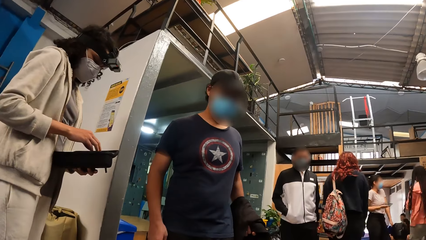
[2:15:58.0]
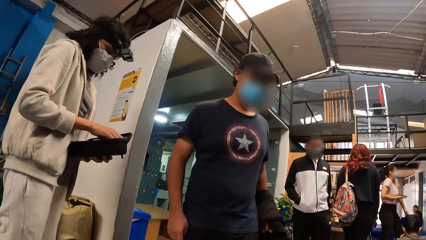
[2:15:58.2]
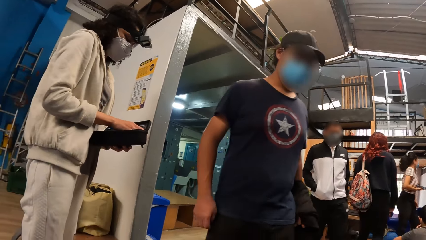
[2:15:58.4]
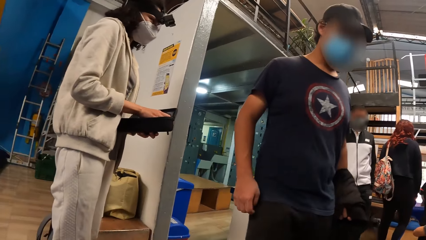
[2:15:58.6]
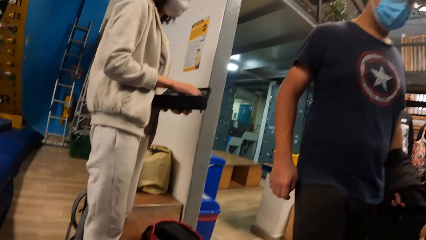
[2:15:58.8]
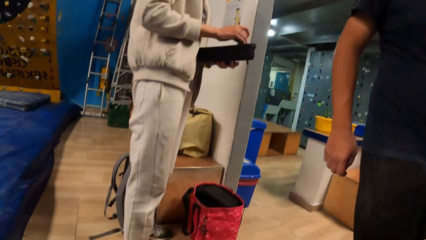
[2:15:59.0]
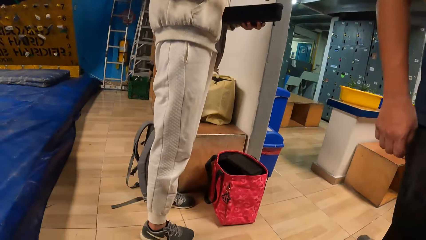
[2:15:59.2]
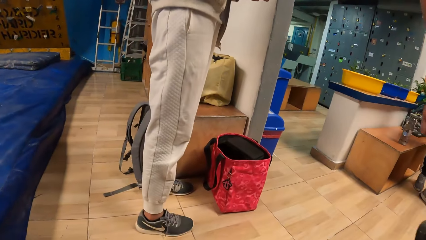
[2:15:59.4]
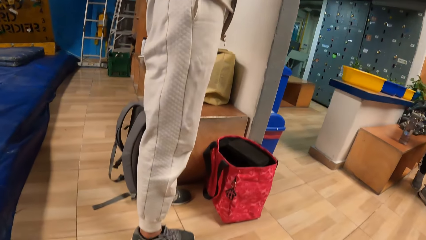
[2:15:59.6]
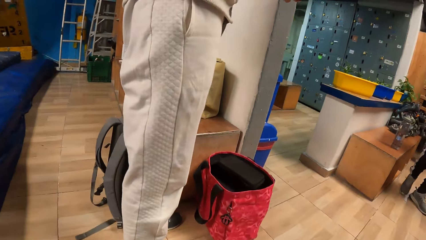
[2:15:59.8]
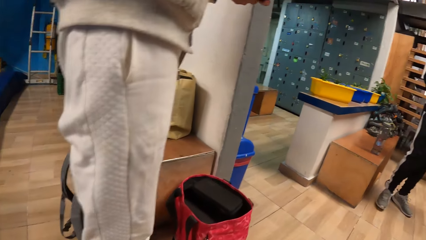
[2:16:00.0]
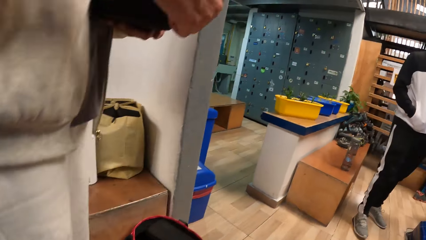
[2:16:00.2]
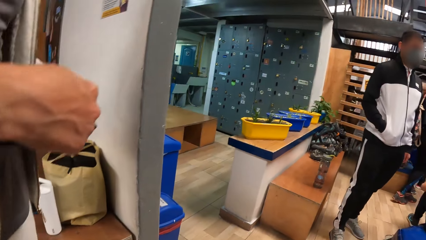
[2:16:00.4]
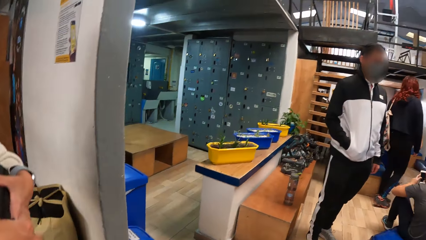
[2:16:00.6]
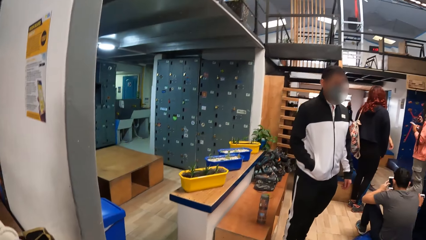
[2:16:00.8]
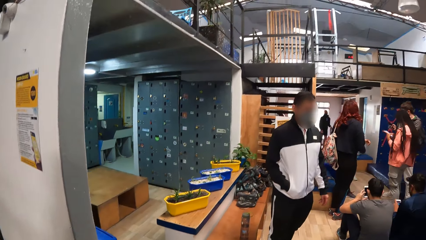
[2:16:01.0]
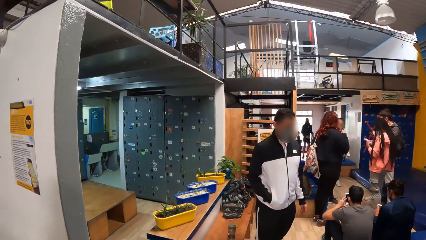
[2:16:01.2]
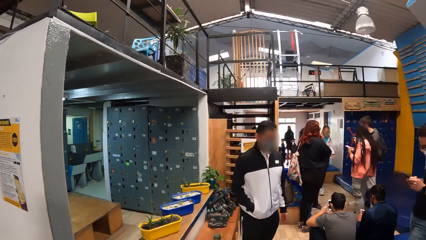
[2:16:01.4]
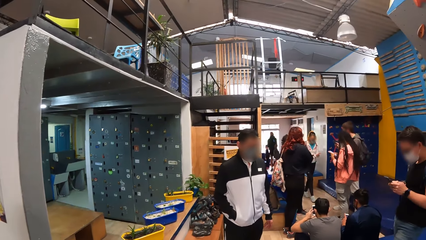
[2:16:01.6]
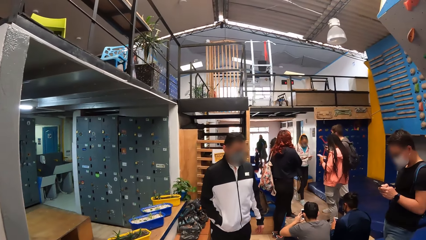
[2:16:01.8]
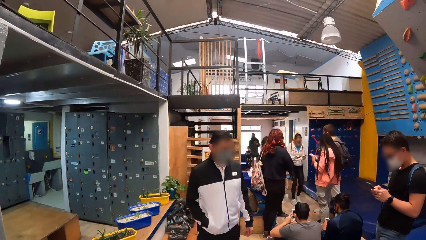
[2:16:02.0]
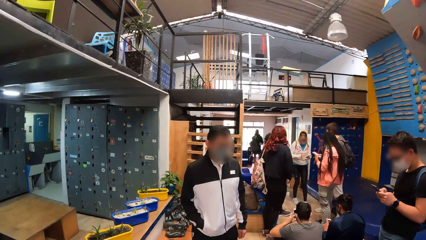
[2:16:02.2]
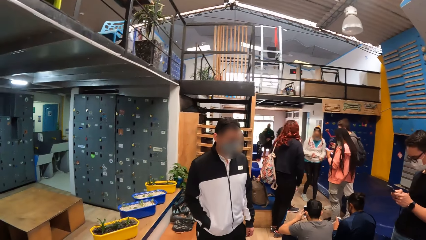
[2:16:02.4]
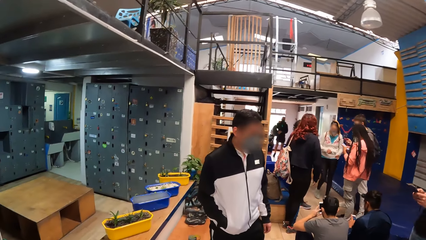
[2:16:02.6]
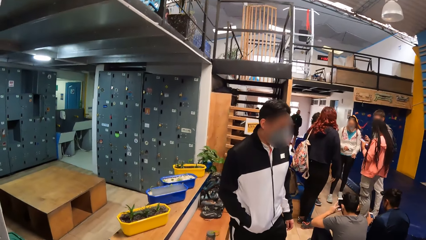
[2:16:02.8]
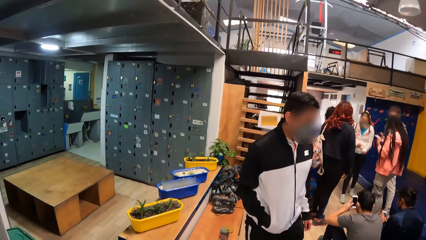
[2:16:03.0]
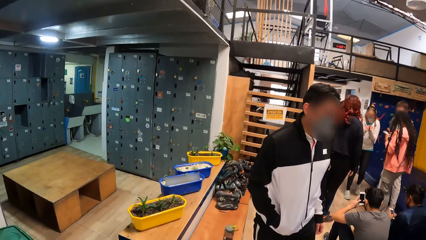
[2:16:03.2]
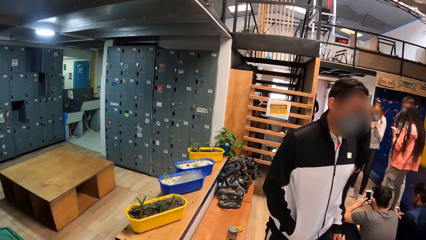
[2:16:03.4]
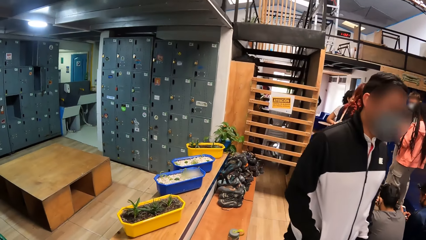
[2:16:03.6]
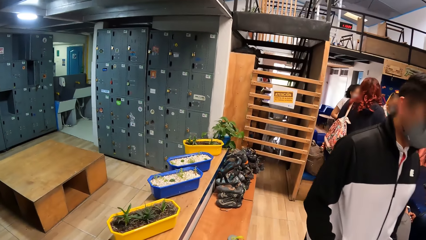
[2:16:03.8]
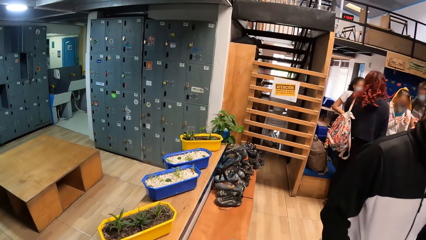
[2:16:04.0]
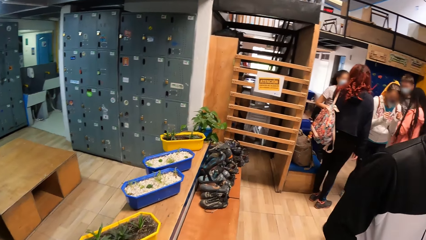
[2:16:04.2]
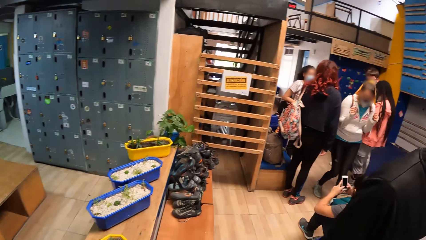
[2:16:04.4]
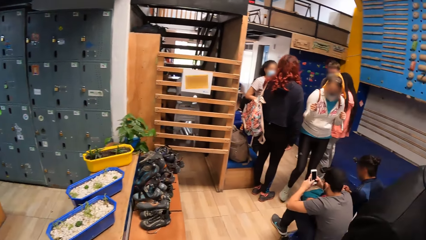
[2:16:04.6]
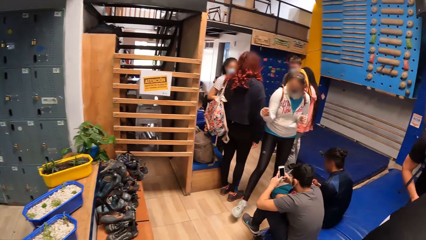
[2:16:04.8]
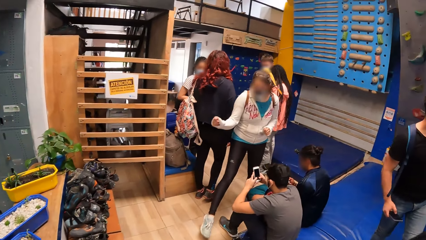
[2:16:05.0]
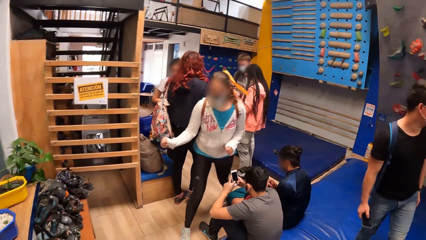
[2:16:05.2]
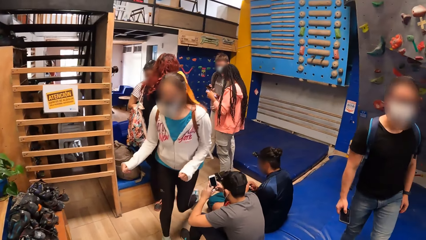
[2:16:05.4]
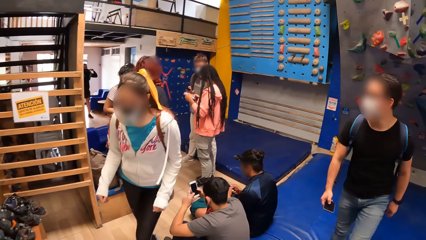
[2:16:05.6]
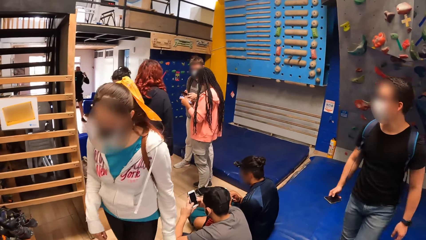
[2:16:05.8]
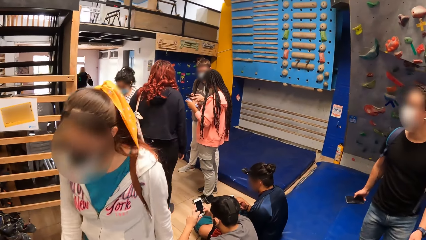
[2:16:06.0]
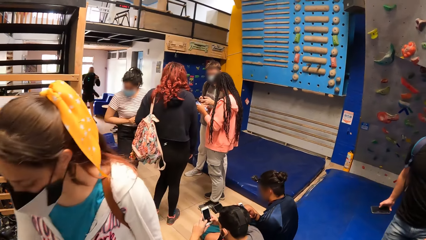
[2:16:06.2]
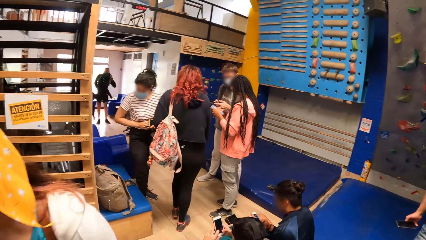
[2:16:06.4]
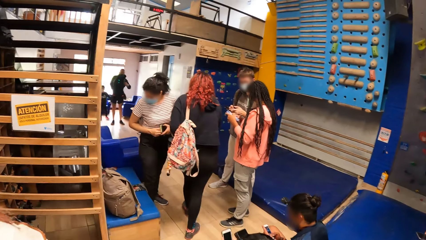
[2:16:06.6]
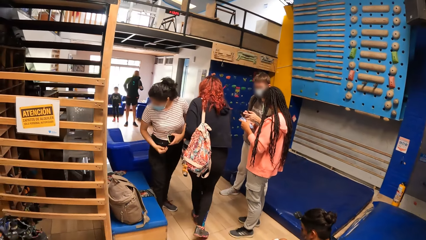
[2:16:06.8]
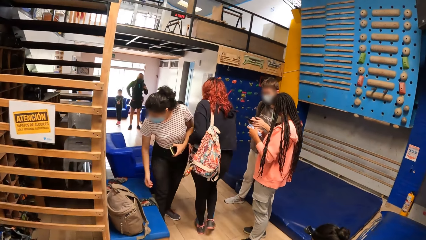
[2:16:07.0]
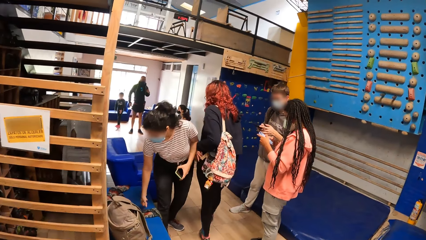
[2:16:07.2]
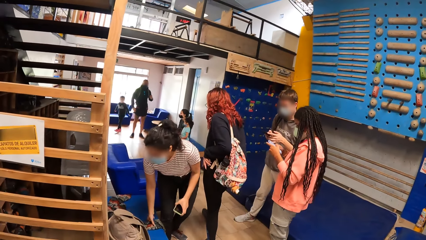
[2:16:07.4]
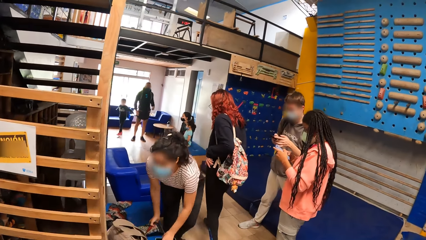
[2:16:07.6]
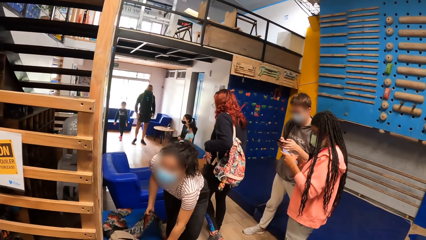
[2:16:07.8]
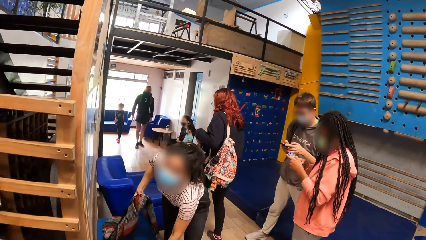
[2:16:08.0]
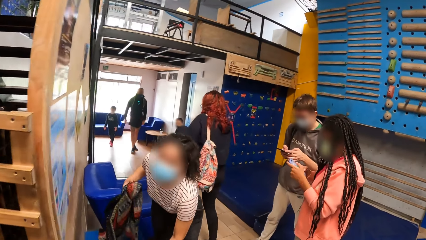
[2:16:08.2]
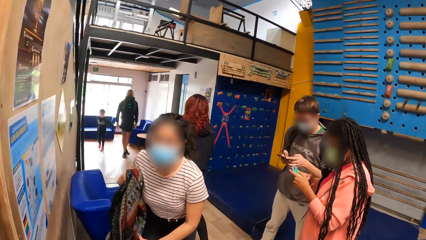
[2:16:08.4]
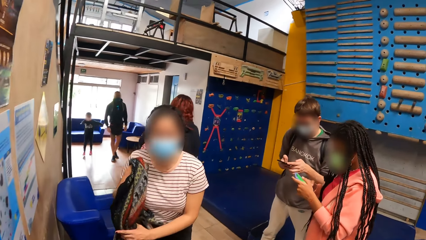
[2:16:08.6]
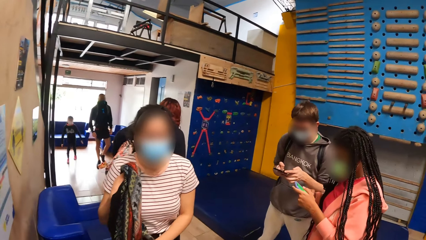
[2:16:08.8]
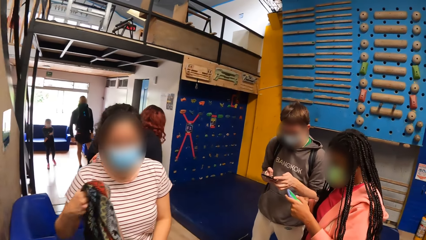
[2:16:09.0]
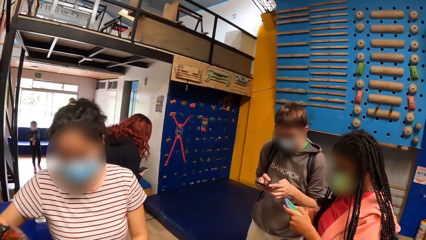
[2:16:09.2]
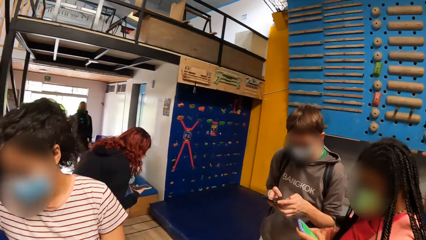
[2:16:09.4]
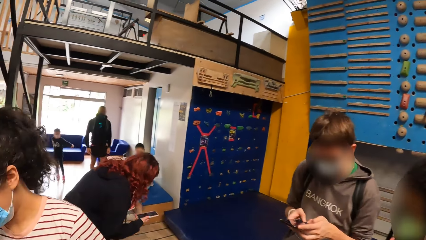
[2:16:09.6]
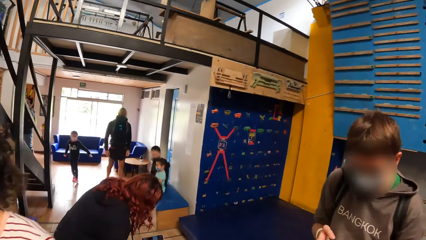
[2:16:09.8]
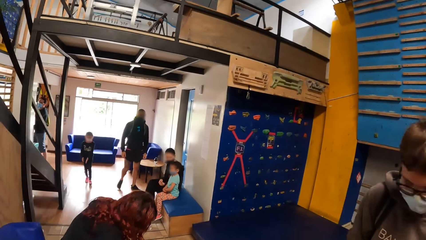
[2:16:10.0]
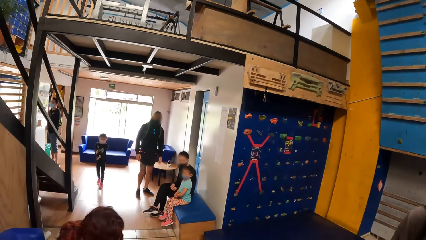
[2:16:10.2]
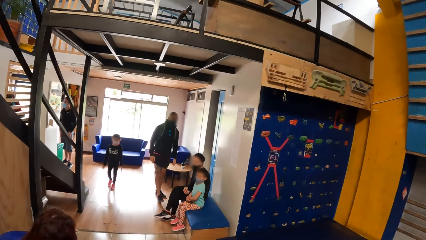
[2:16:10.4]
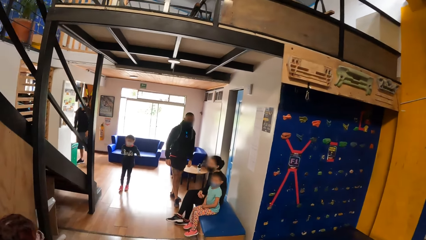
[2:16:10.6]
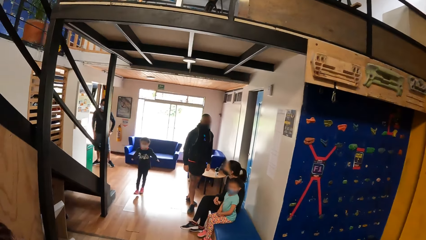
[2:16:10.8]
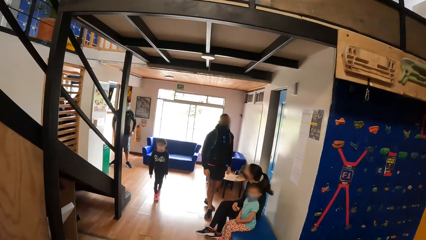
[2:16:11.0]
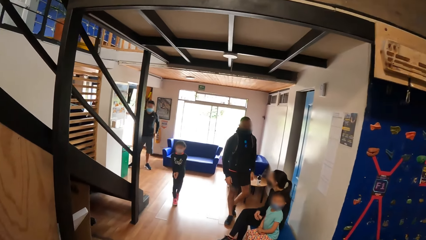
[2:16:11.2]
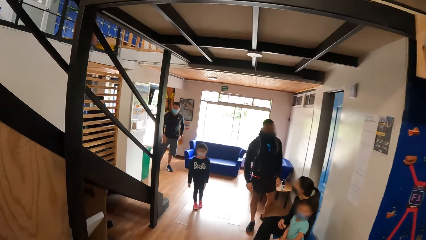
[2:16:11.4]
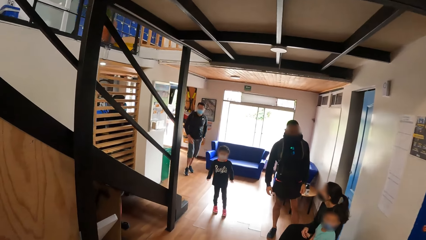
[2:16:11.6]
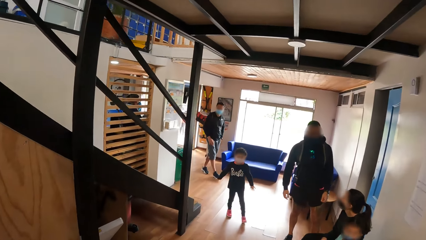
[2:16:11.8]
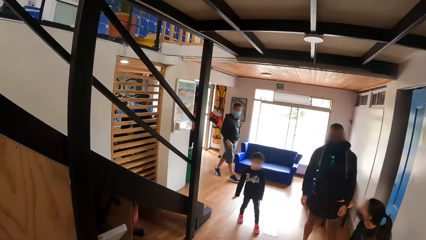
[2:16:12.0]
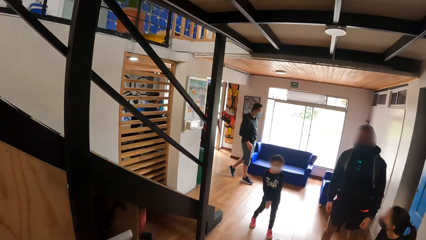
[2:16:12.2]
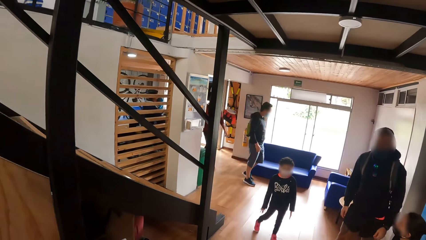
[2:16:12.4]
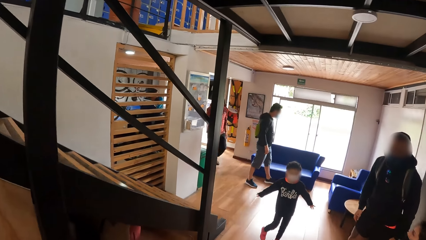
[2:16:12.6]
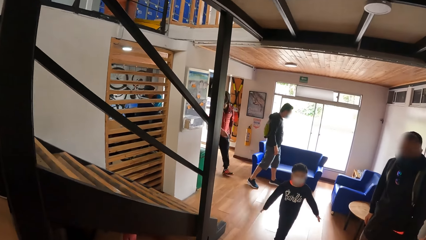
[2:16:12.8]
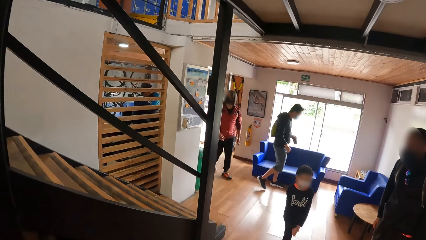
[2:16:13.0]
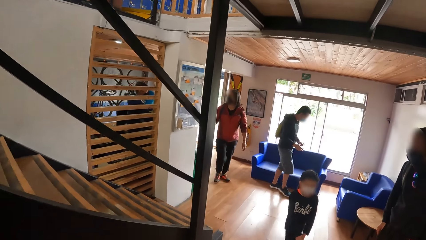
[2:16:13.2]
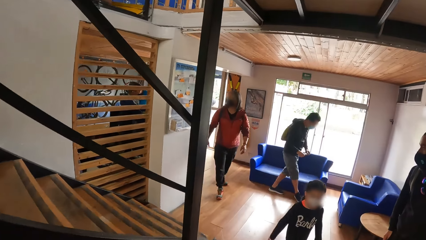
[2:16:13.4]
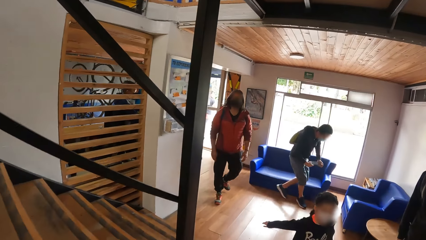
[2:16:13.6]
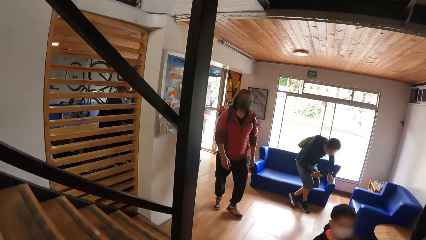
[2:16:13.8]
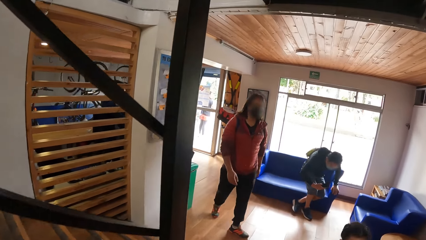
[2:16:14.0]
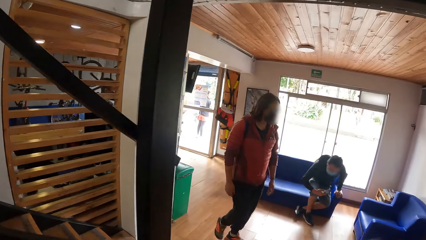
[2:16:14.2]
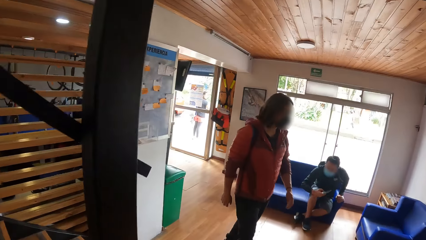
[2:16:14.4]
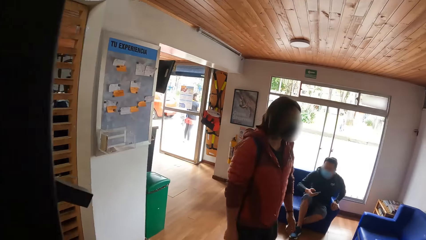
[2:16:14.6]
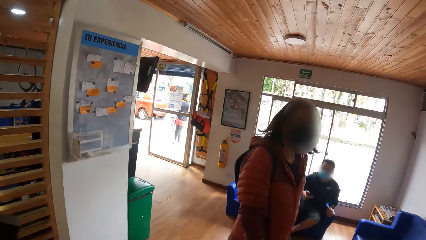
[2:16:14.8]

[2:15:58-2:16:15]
The woman picks up a plastic container from the purse in her left hand with her right hand. The camera wearer walks around the room.
